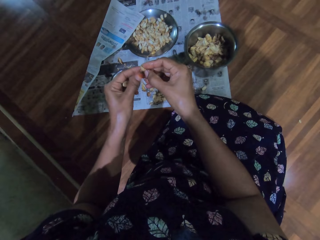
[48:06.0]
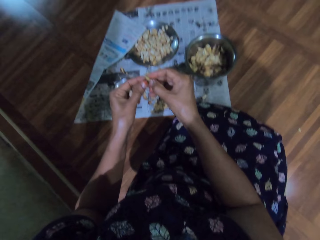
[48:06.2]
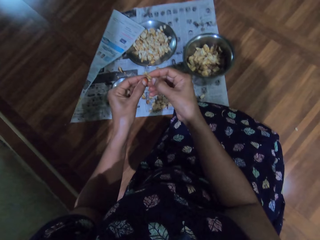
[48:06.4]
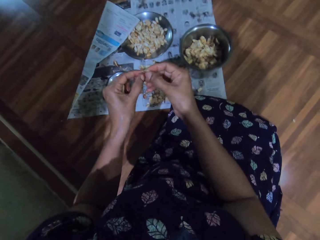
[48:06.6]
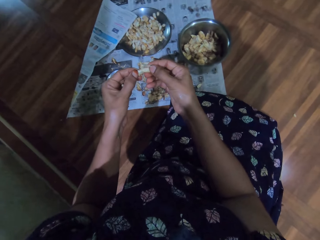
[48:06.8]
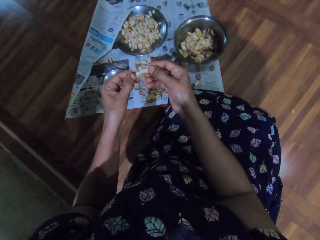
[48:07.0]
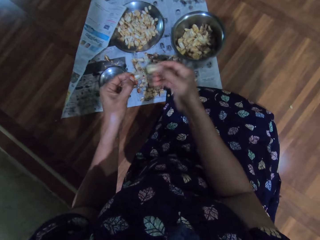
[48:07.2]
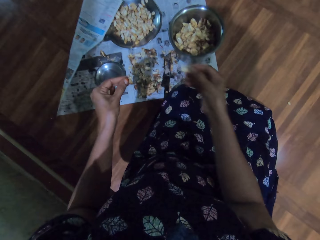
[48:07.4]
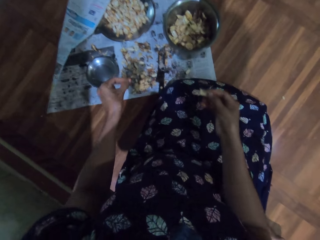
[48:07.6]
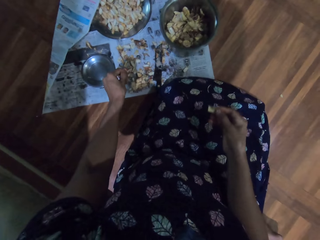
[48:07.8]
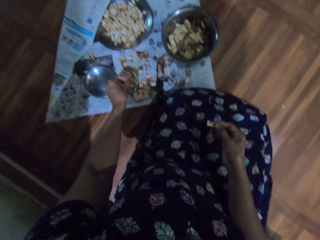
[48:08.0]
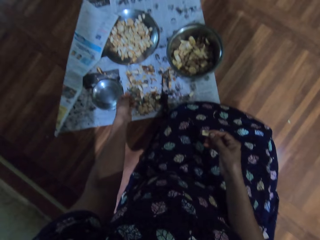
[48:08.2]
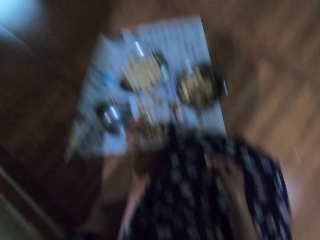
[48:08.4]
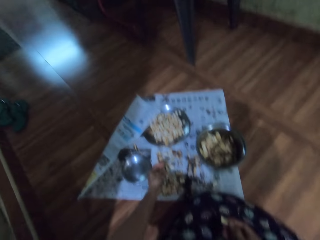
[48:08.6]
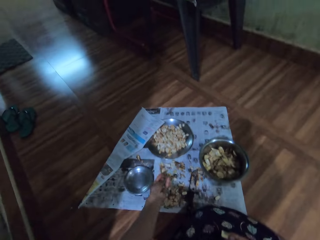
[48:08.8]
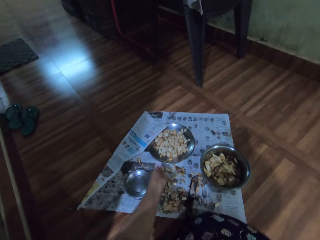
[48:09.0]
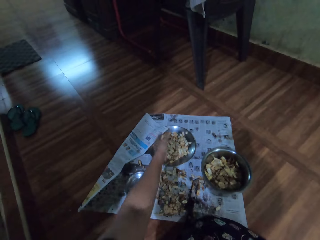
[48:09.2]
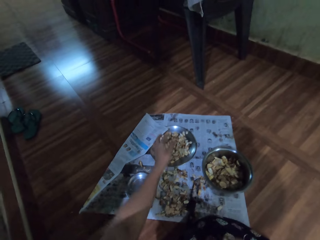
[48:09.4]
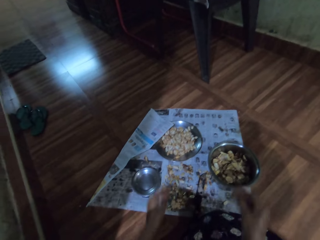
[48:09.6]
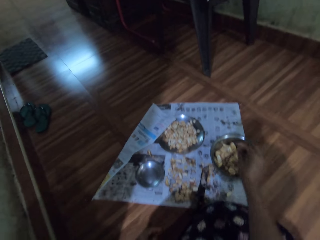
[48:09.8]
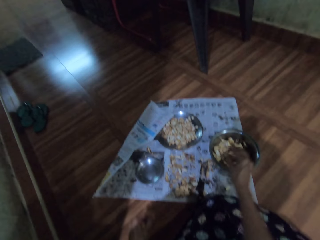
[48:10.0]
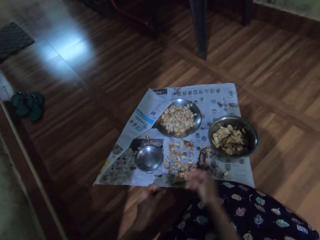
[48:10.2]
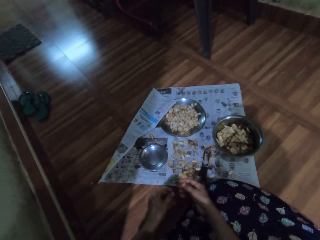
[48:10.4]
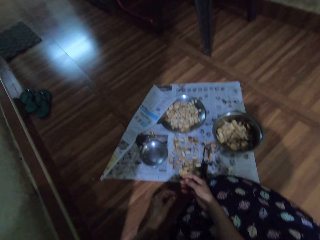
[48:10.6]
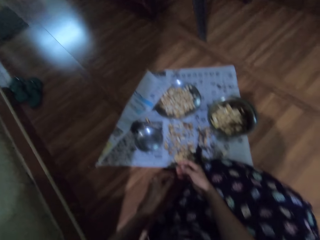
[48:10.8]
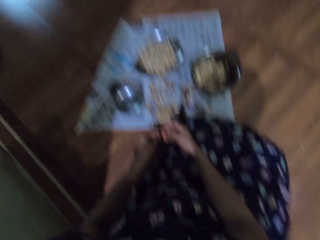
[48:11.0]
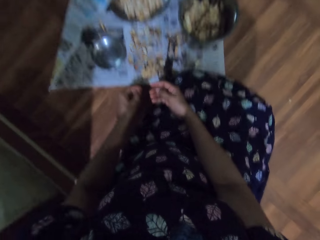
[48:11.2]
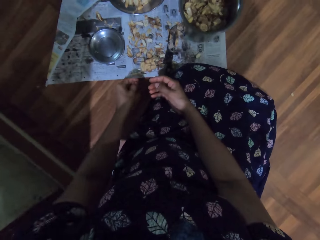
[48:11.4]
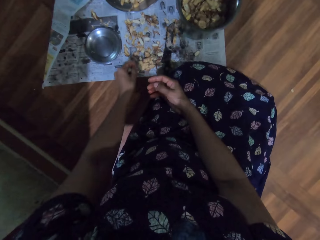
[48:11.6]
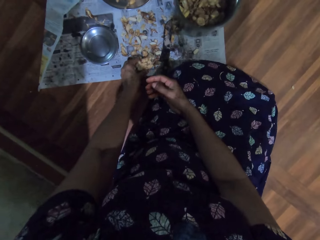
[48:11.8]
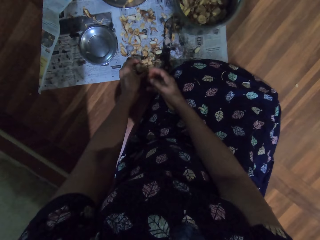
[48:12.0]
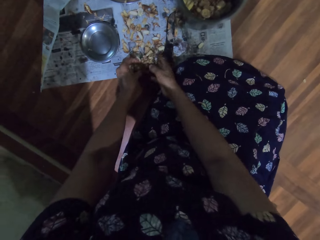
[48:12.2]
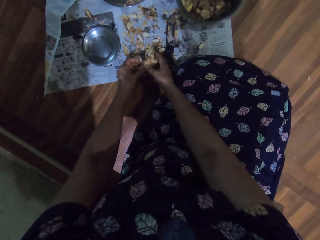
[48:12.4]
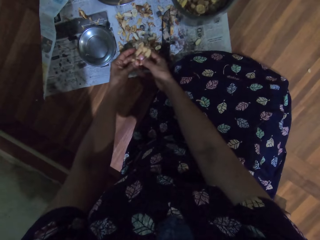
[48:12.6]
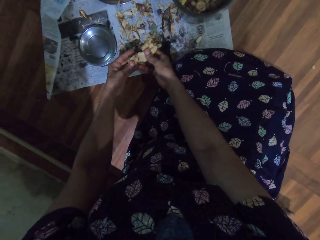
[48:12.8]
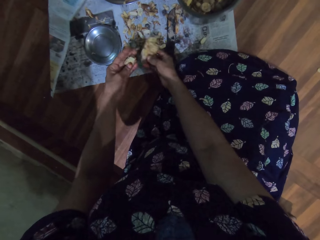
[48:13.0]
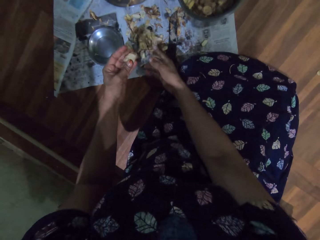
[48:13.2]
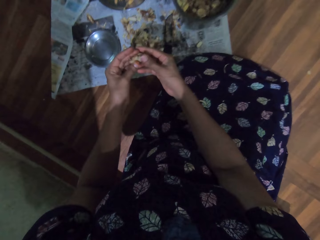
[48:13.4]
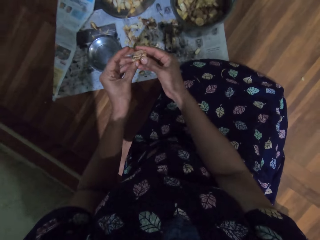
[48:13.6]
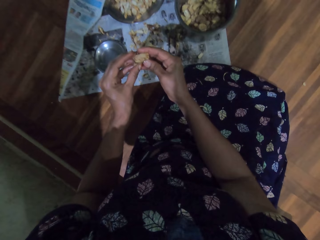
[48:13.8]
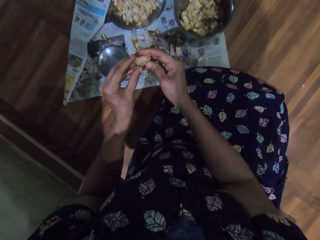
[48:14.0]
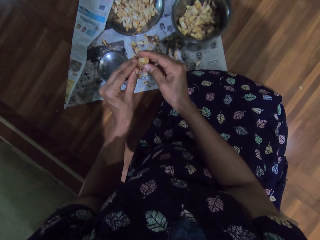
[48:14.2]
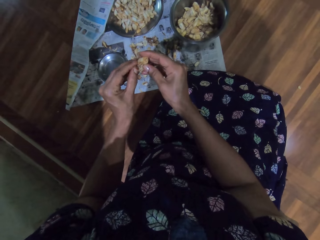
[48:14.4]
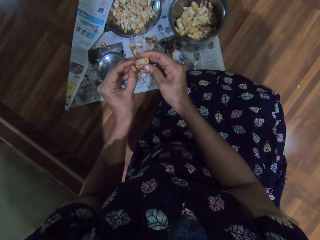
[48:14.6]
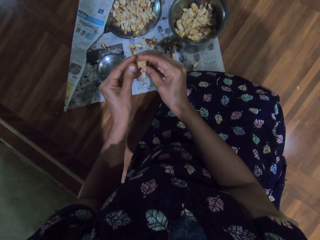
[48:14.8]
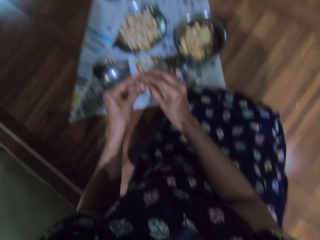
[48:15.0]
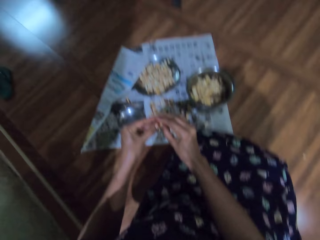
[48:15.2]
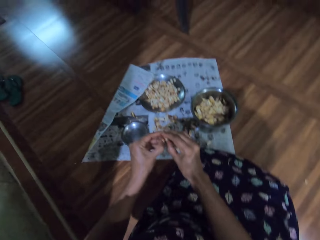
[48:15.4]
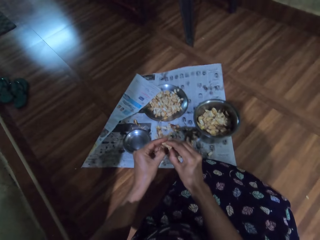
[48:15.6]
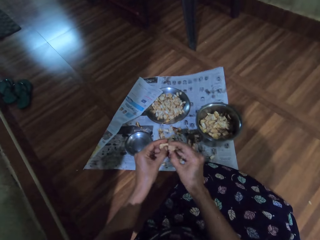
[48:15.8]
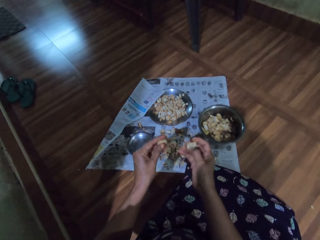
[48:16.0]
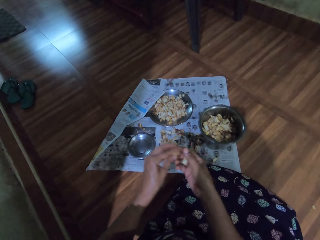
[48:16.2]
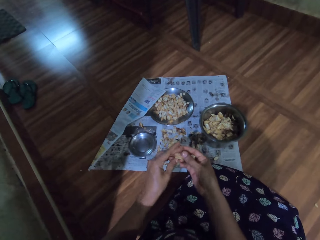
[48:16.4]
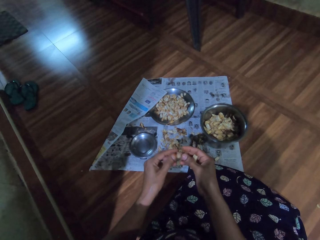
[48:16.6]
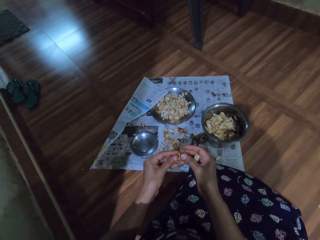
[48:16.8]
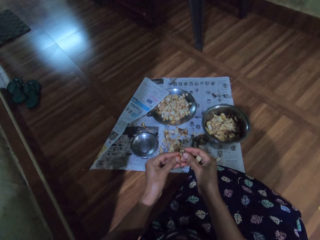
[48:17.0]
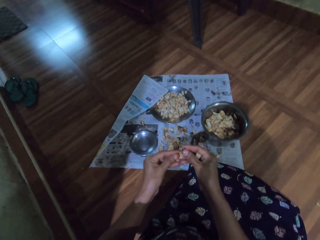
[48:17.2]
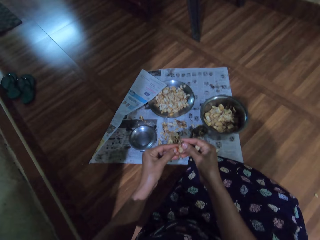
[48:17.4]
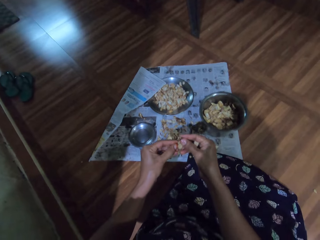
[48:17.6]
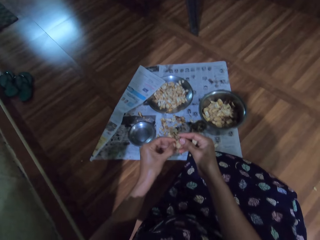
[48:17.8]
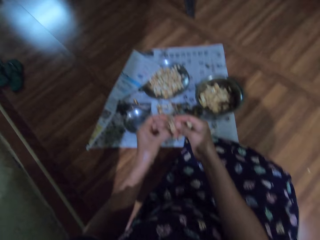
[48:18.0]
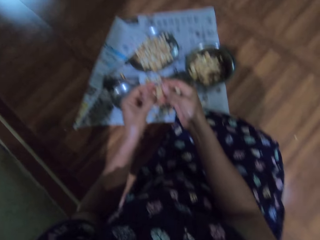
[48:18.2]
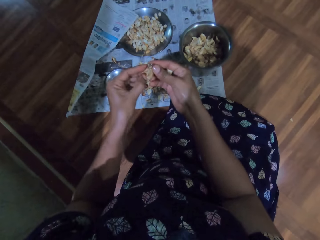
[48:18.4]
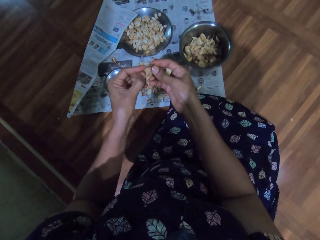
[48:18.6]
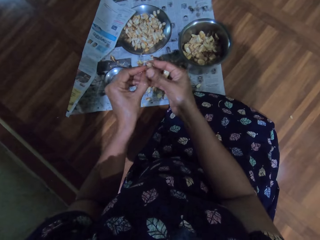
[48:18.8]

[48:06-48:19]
The camera wearer drops a garlic peel on the paper on the floor with her left hand. She throws a garlic peel into the stainless plate on the paper on the floor with her left hand. She throws a garlic peel into the stainless bowl on the paper on the floor with her right hand. She picks the garlic bunch from the paper on the floor with her left hand. She holds the garlic bunch with both hands. She cuts from the garlic bunch in both hands with her left hand. She drops the garlic bunch on the paper on the floor with her right hand. She peels the garlic slice in her left hand with both hands. She peels the garlic peel in her left hand with both hands.

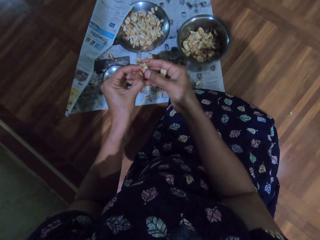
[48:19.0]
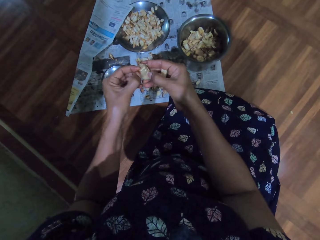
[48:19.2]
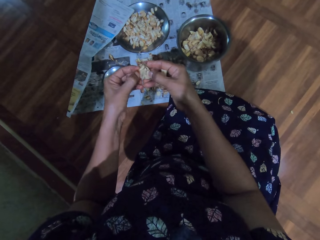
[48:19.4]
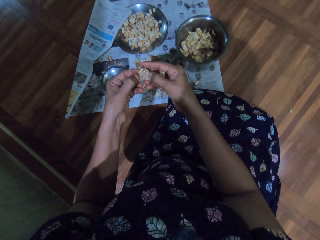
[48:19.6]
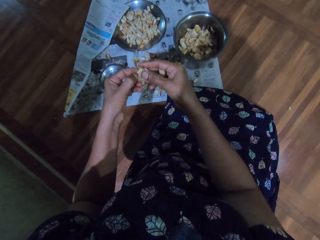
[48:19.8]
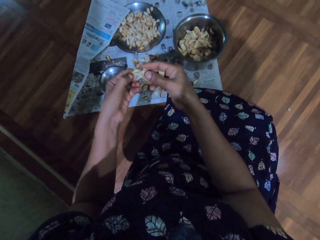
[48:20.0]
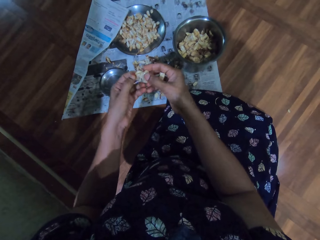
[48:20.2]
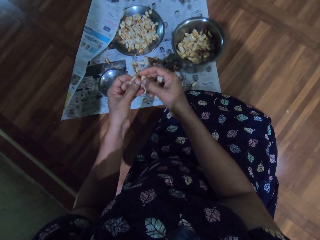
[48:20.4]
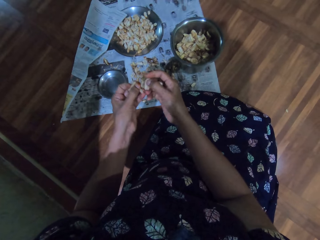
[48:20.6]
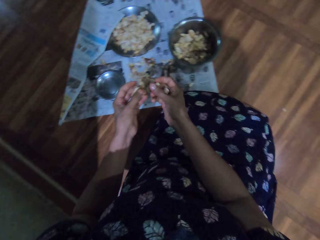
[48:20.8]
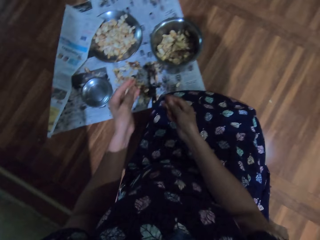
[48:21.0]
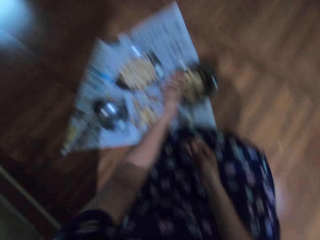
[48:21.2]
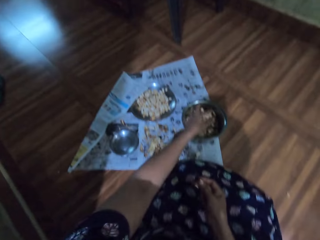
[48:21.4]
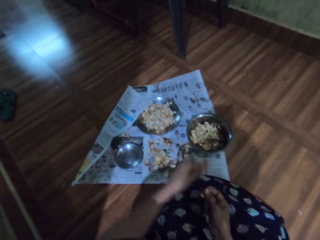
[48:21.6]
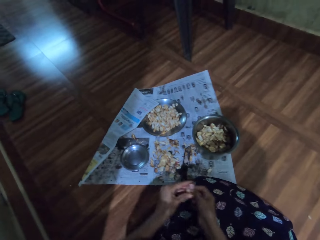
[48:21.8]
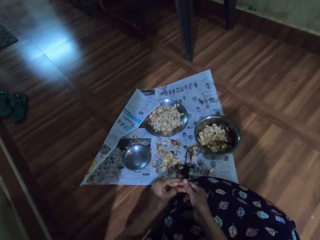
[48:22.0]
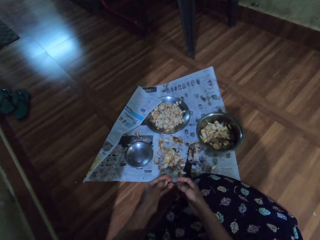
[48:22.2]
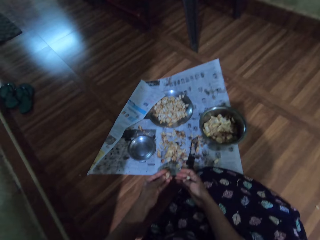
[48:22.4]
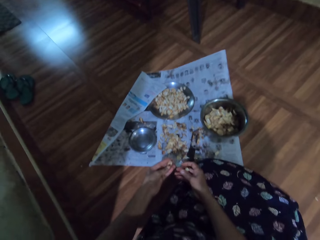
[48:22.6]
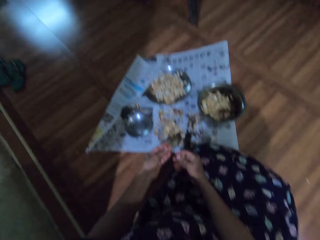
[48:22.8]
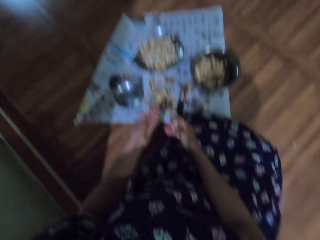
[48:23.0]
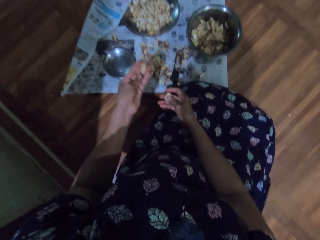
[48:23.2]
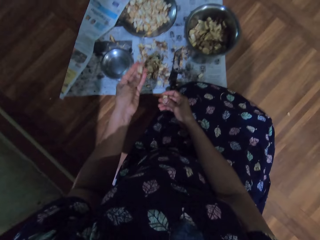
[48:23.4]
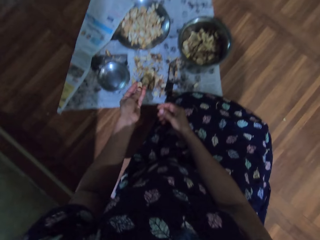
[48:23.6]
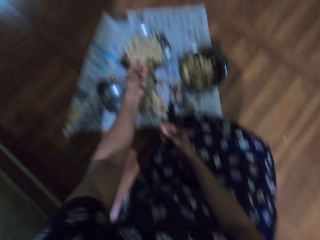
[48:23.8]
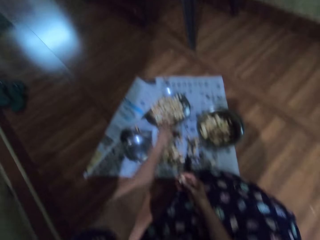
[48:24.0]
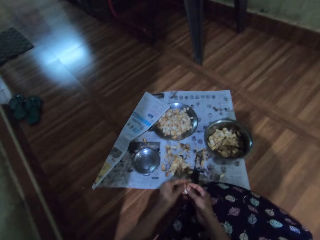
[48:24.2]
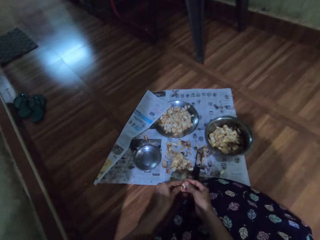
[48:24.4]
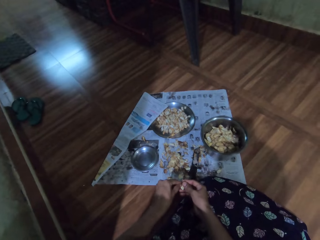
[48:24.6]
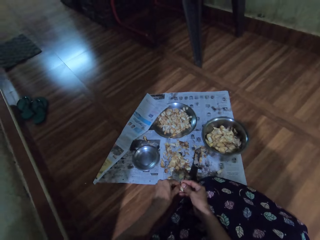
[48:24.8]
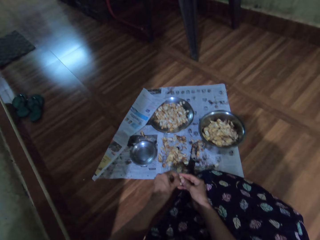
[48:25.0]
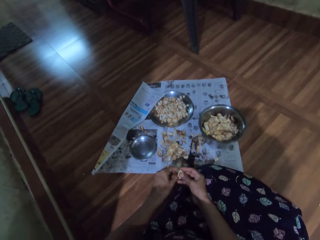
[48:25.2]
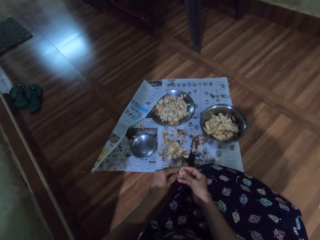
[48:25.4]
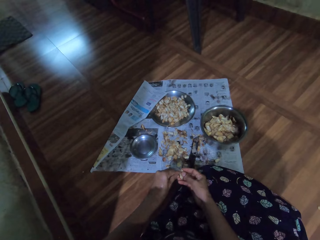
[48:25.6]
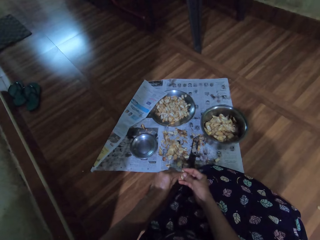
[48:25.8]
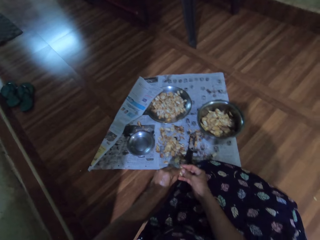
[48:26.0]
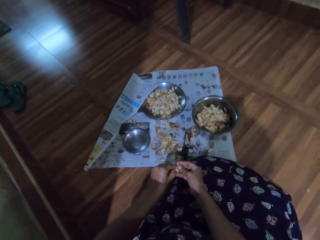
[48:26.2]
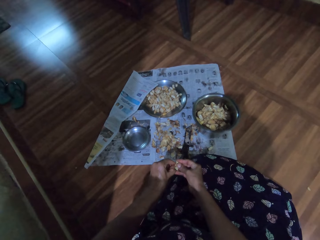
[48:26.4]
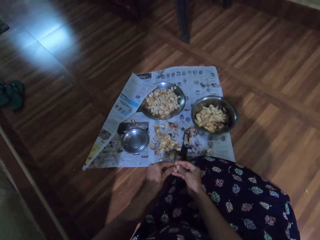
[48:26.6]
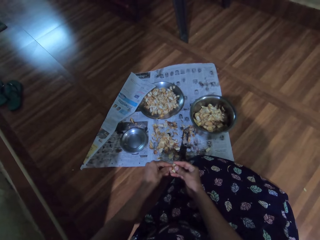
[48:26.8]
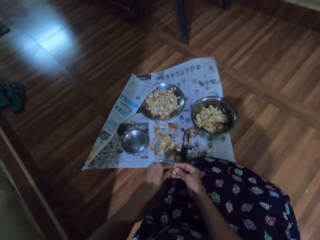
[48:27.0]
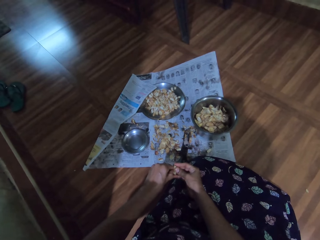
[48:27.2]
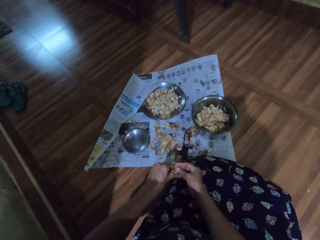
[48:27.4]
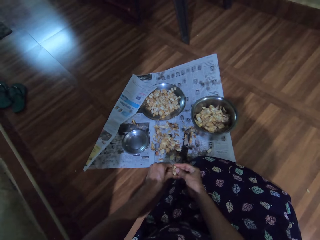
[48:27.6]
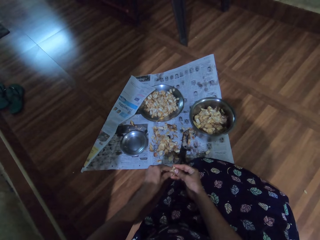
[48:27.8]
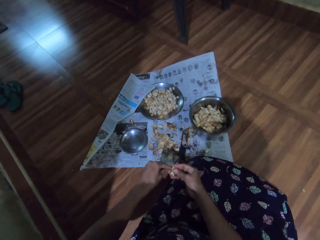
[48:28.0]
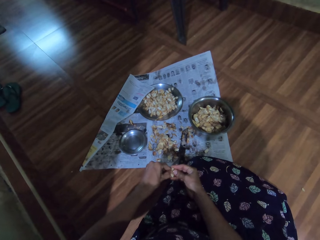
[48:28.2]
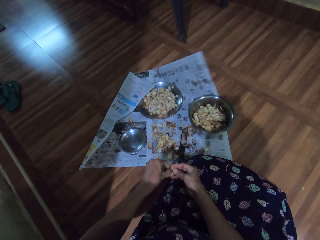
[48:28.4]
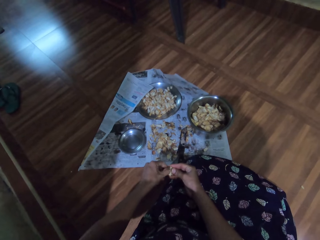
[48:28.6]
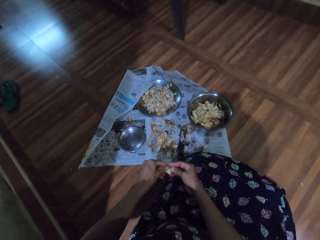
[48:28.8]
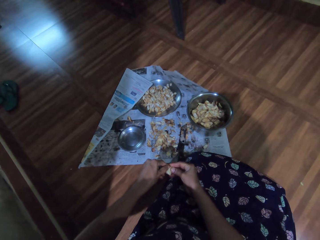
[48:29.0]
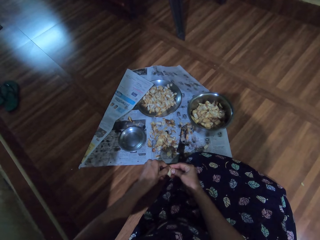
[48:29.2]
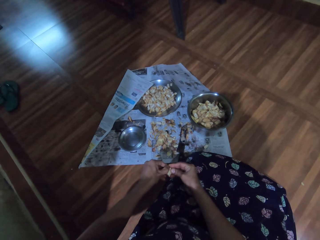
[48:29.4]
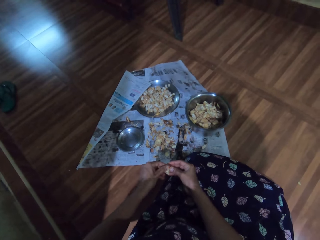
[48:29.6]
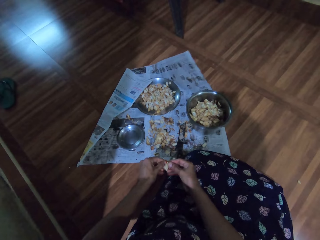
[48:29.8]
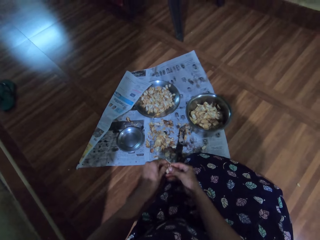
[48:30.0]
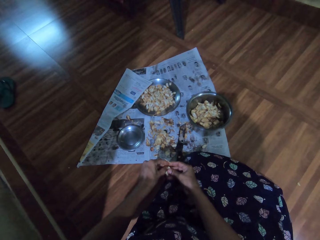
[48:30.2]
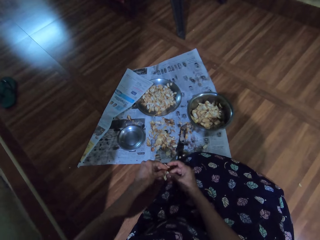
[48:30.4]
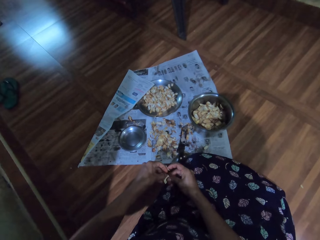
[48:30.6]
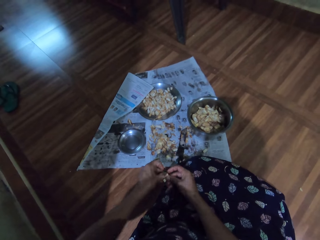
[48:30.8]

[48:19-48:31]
The camera wearer throws a garlic peel into the stainless bowl on the paper on the floor with her left hand. She transfers a garlic peel from her right hand to her left hand. She throws the garlic peel into the stainless plate on the paper on the floor with her left hand. She peels a garlic peel in her right hand with both hands.
